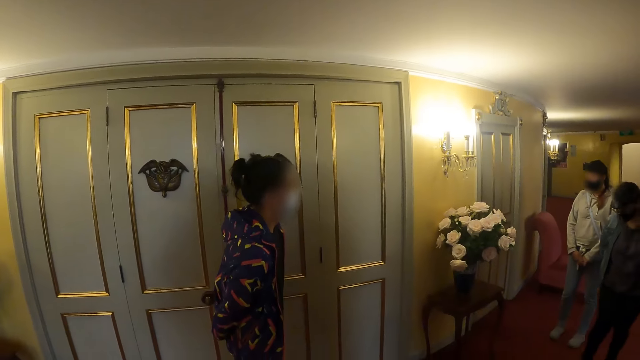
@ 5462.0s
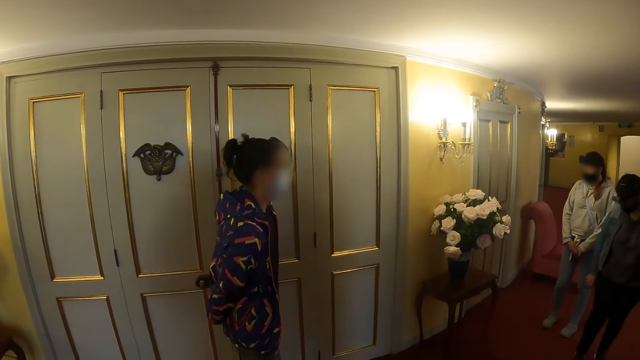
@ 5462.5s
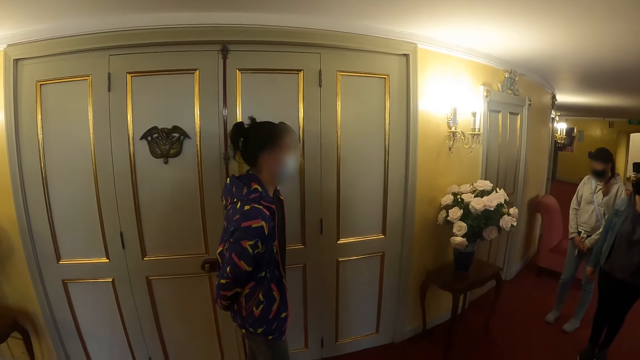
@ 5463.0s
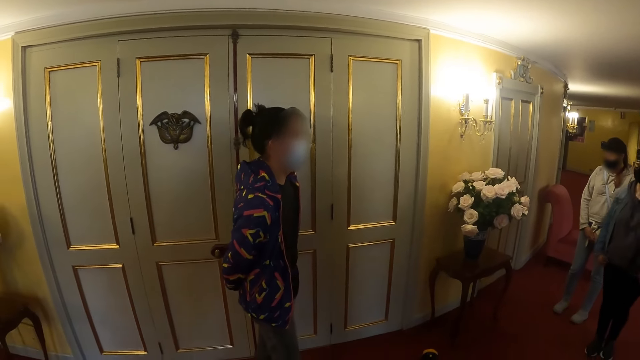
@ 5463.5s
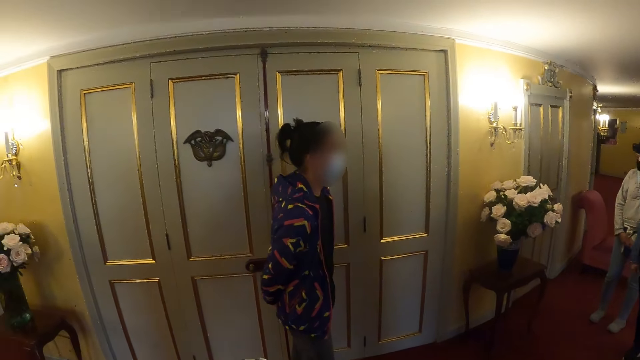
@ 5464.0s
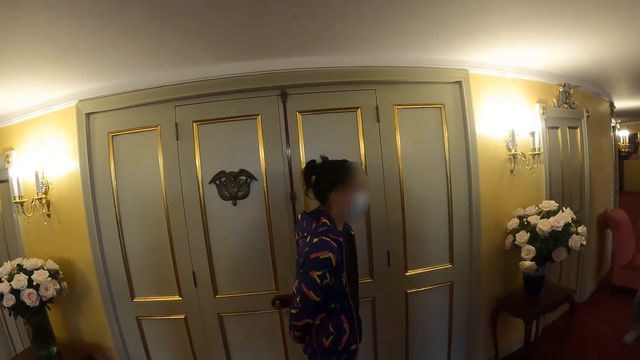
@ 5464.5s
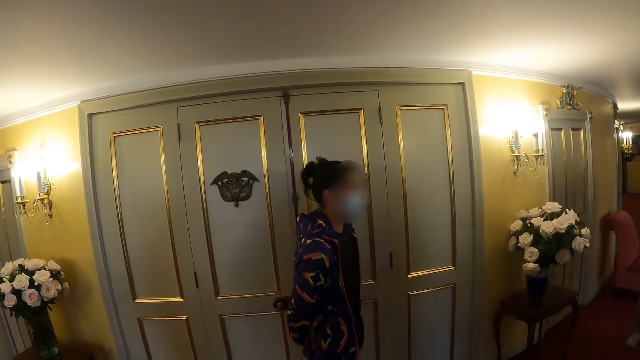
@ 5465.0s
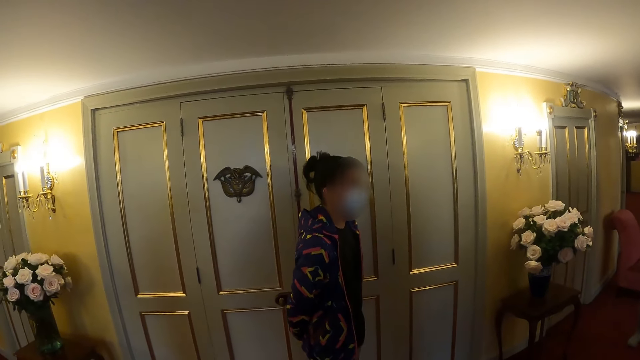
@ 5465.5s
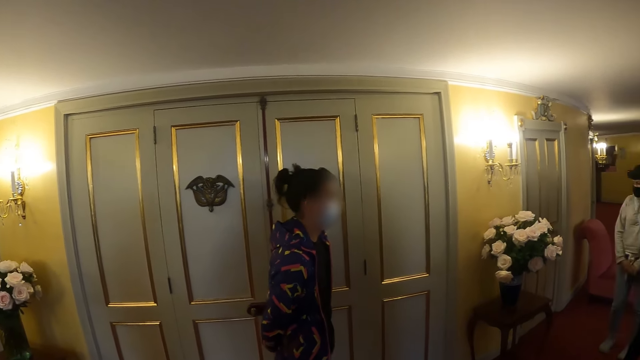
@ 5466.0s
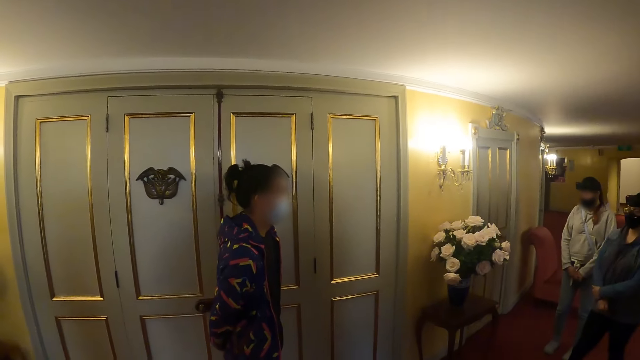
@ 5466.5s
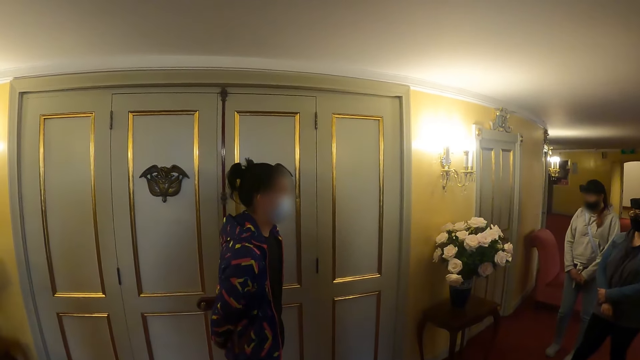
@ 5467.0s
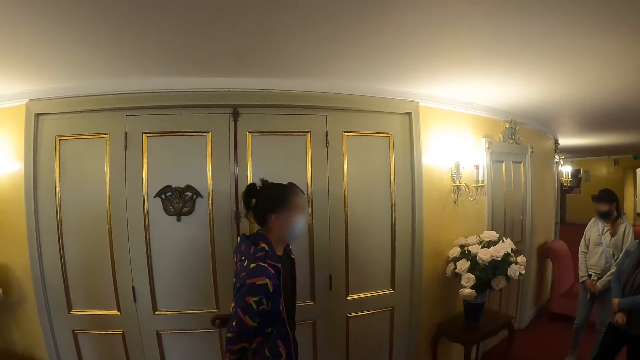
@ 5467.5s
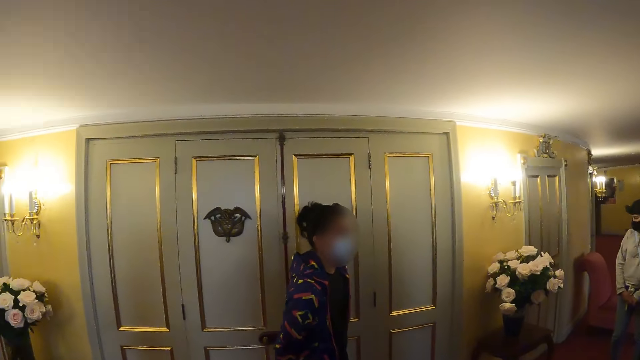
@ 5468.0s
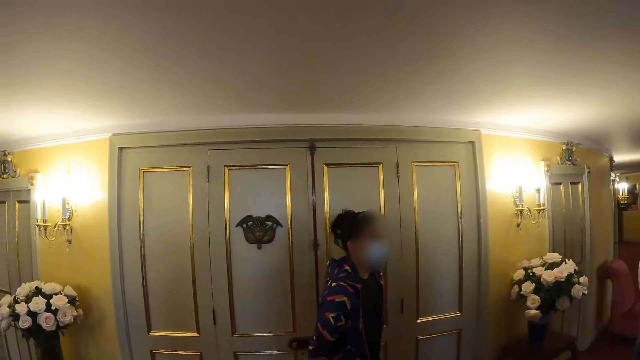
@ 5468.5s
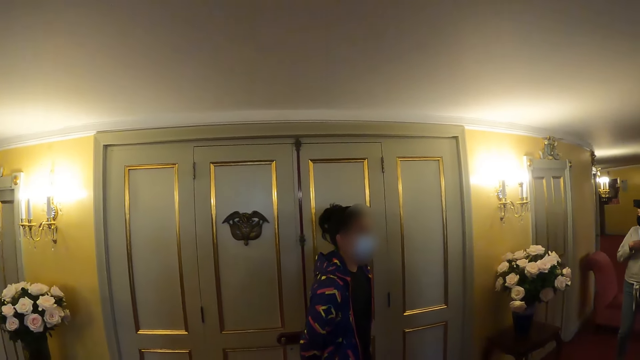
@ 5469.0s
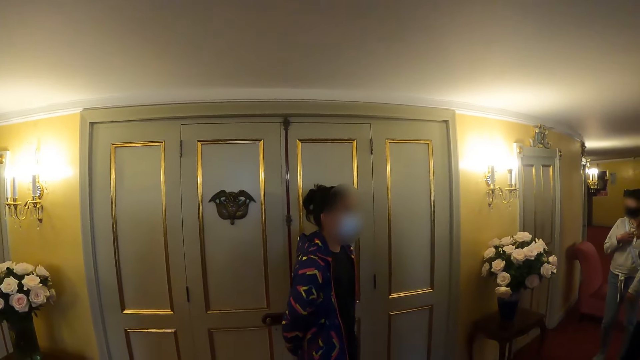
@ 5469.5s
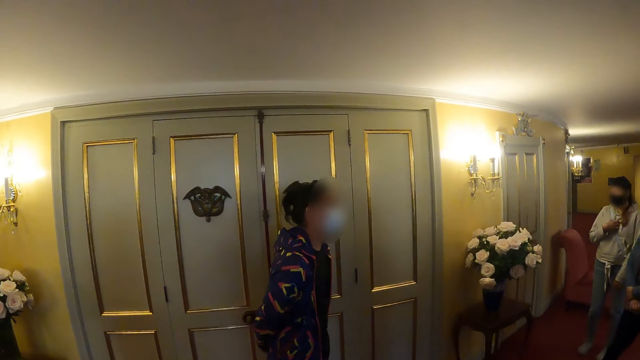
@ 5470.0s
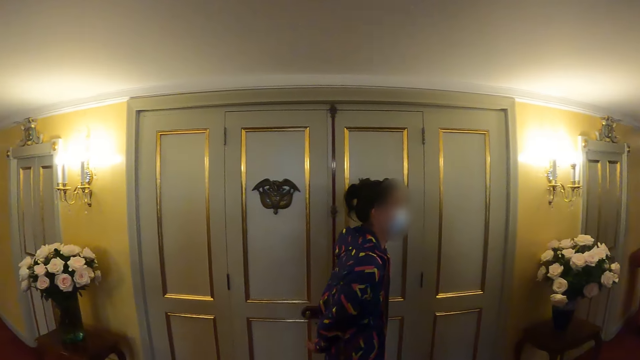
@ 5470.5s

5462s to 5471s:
The camera wearer looks forward.

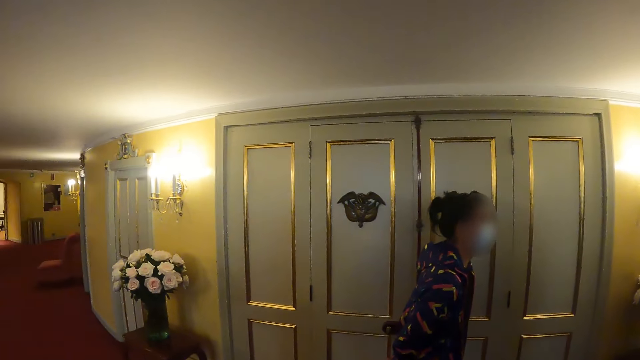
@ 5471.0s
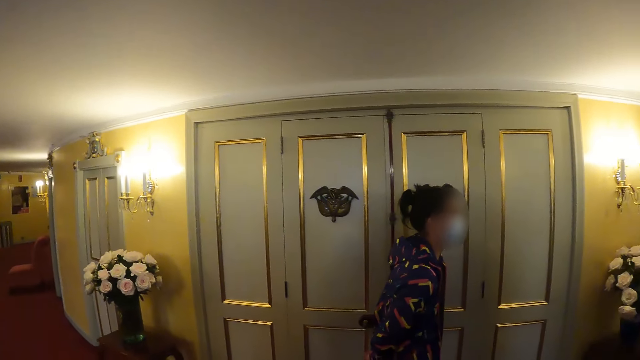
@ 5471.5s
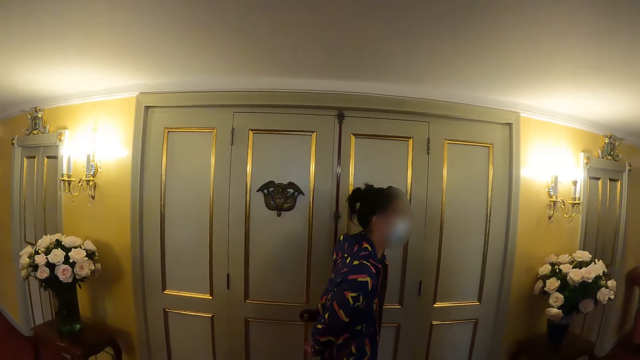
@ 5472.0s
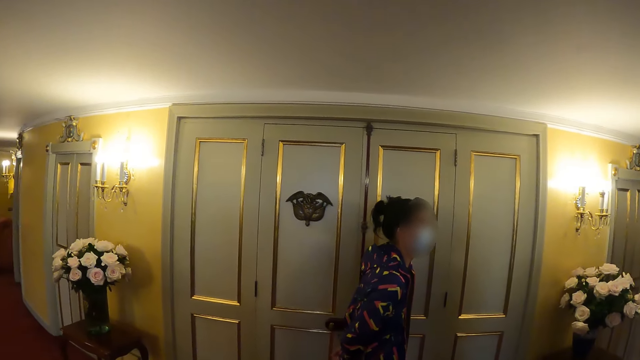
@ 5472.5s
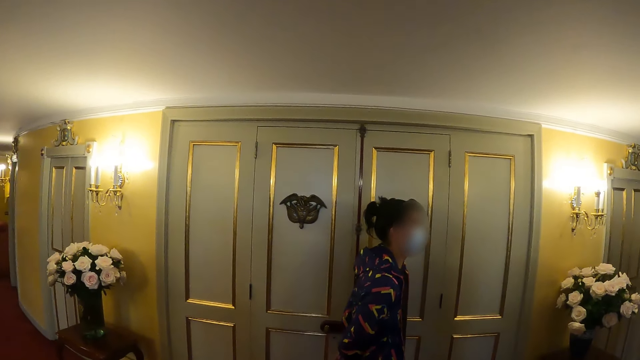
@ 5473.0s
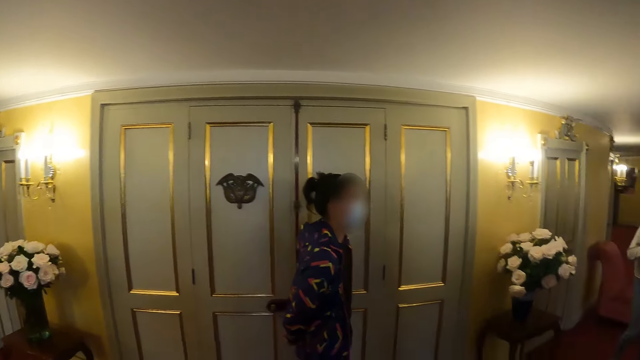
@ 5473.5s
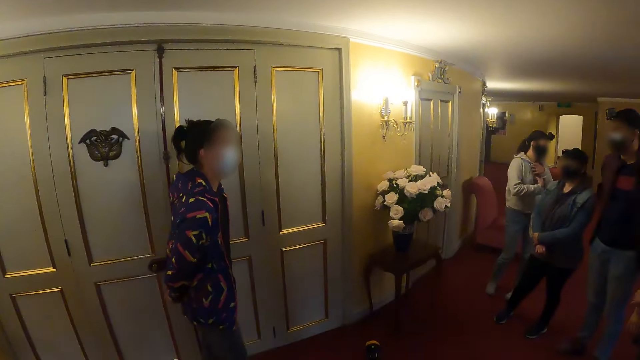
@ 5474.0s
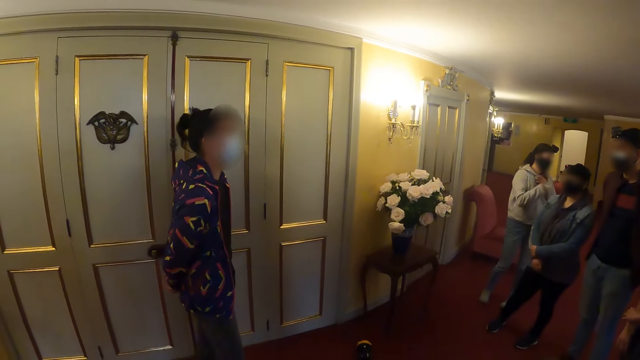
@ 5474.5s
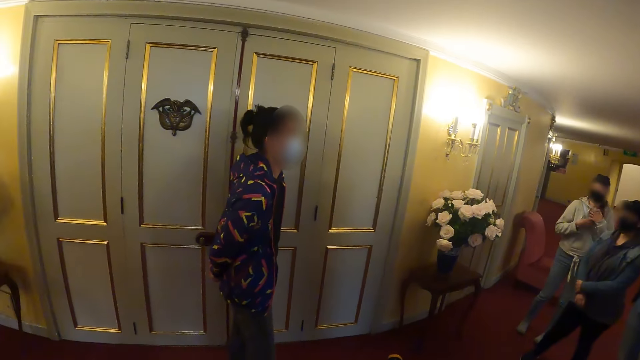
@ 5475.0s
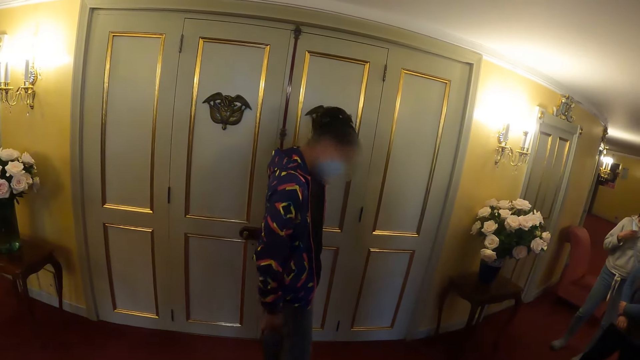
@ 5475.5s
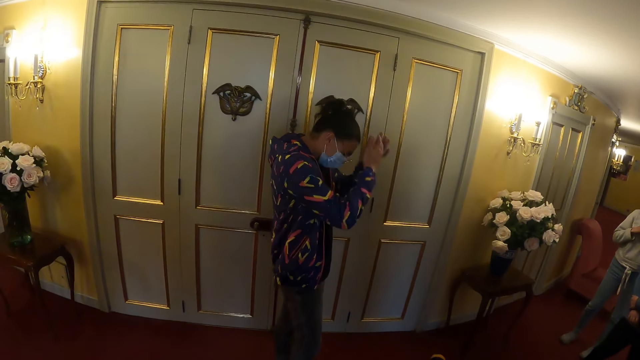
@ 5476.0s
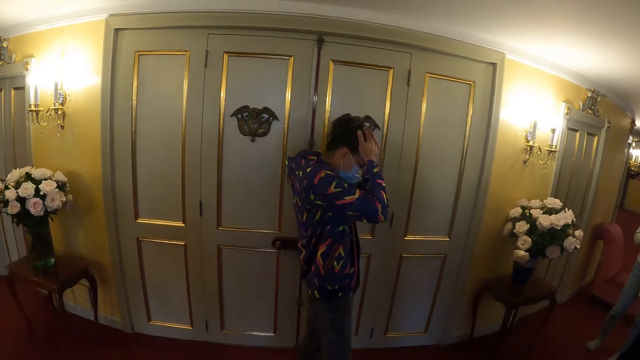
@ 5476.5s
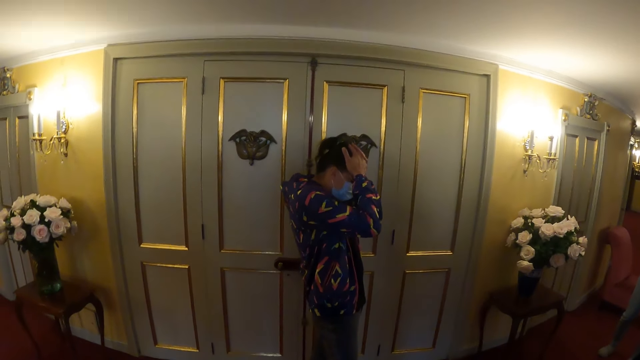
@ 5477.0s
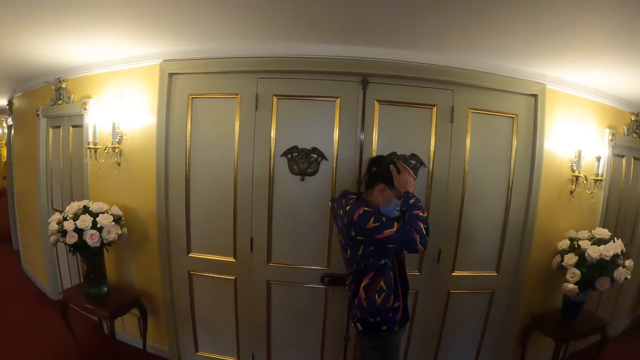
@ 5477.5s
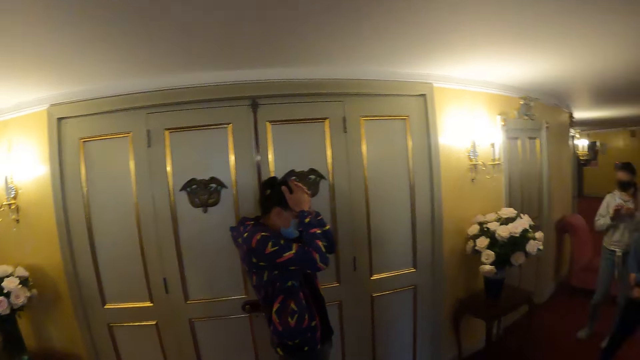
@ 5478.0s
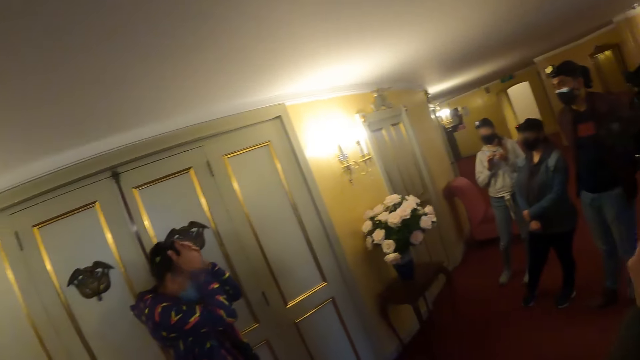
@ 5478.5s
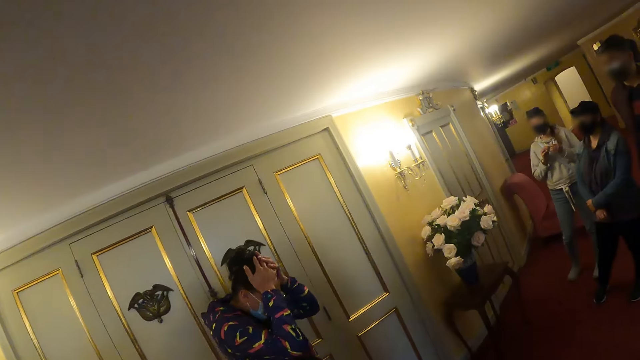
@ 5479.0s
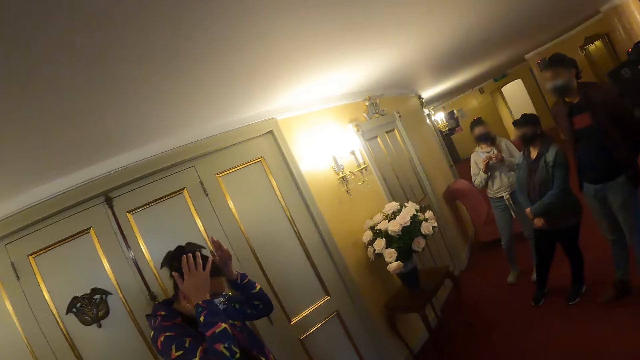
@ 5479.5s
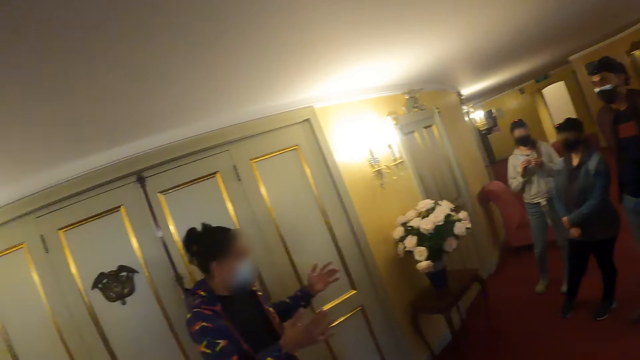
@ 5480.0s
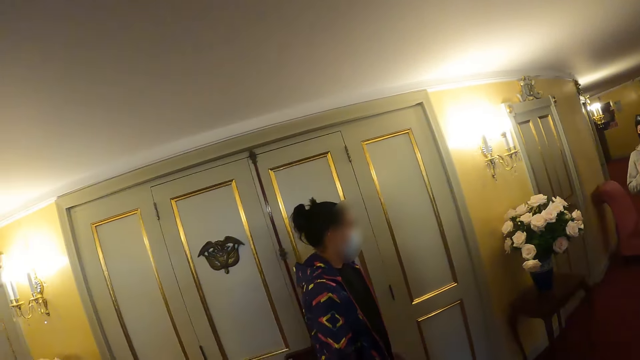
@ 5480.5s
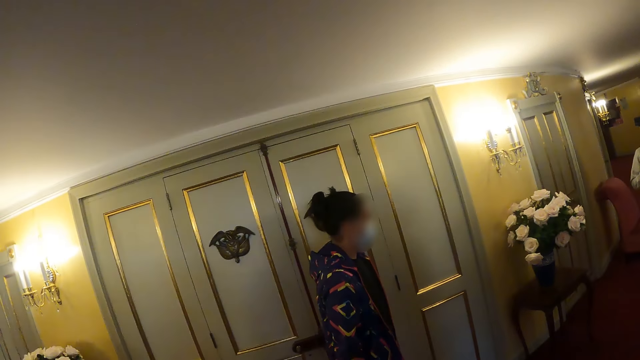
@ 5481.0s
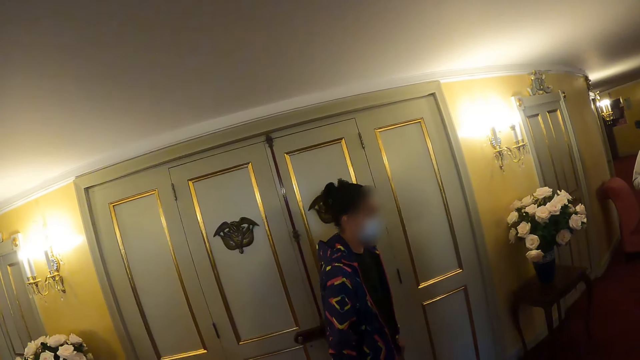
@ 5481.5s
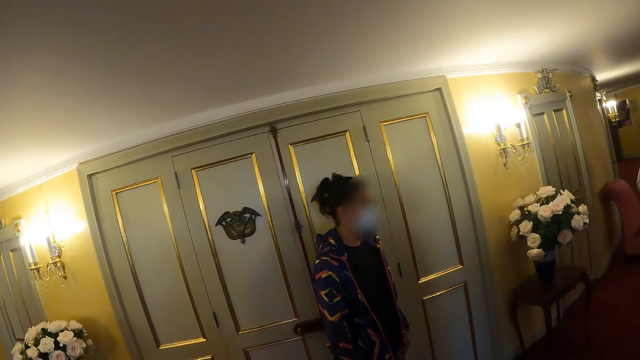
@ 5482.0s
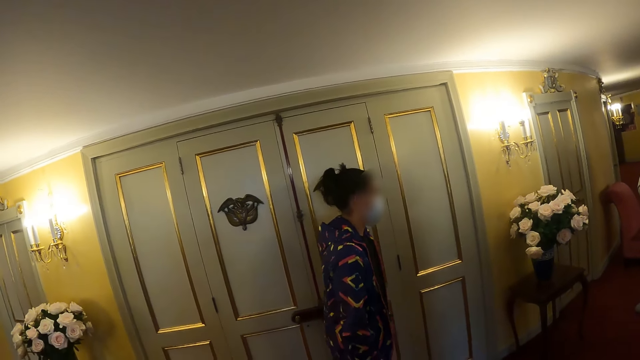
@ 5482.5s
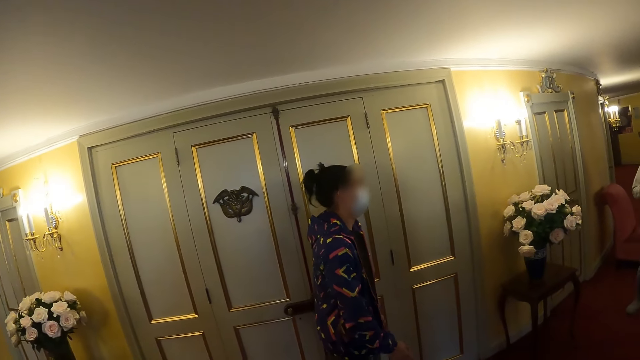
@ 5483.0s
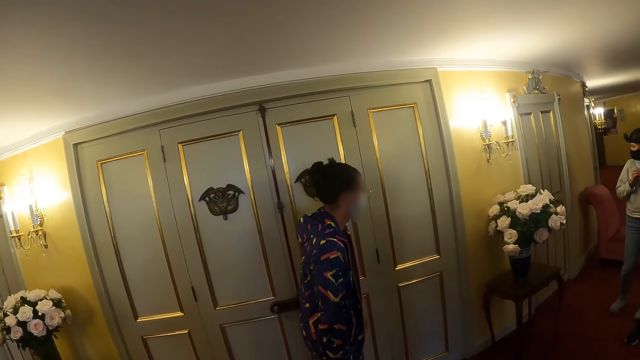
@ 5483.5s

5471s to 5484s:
The camera wearer looks right. They look forward. They look right. They look forward.
